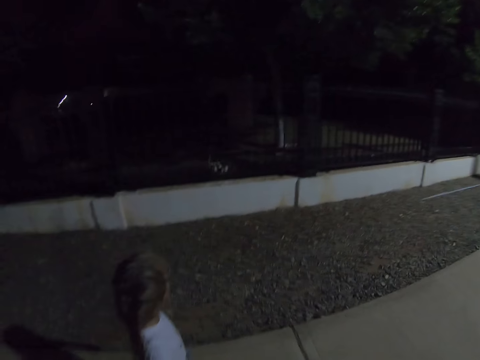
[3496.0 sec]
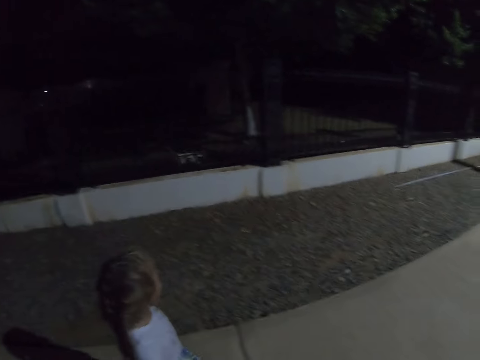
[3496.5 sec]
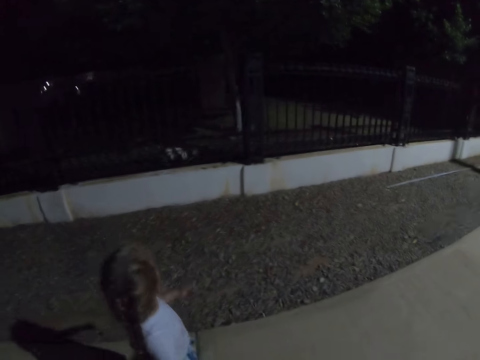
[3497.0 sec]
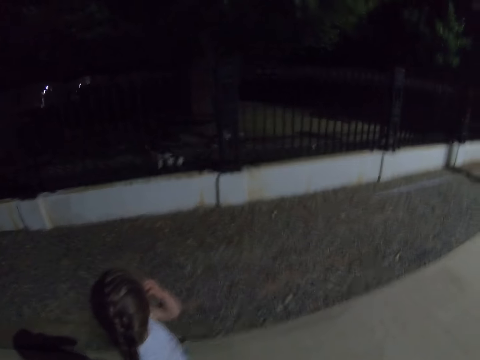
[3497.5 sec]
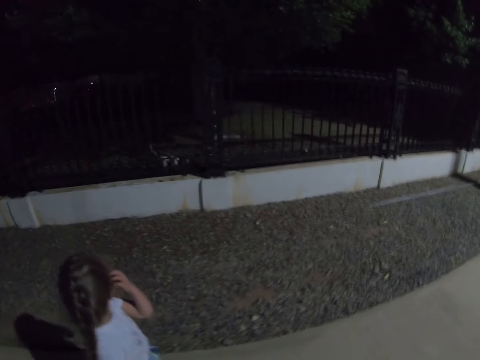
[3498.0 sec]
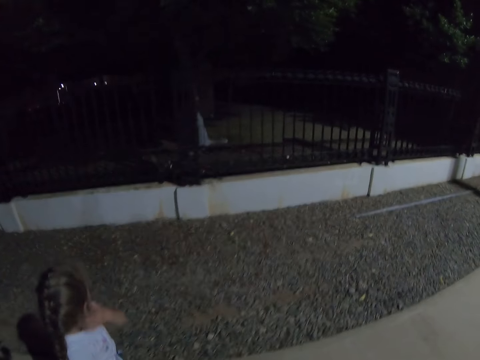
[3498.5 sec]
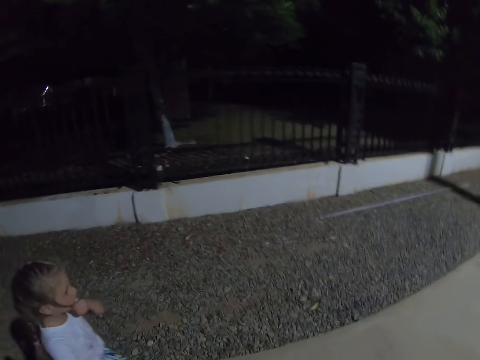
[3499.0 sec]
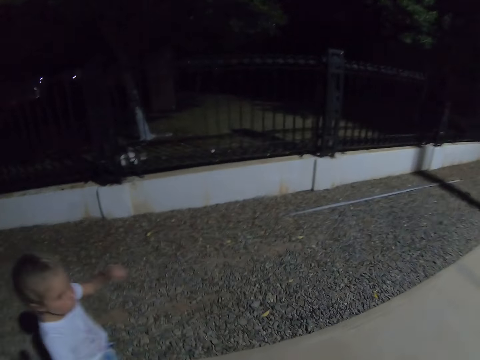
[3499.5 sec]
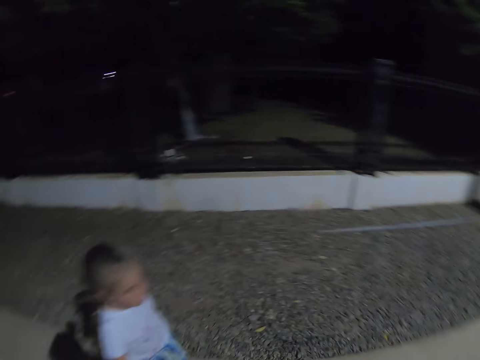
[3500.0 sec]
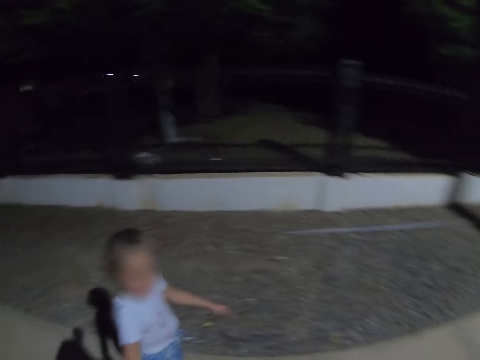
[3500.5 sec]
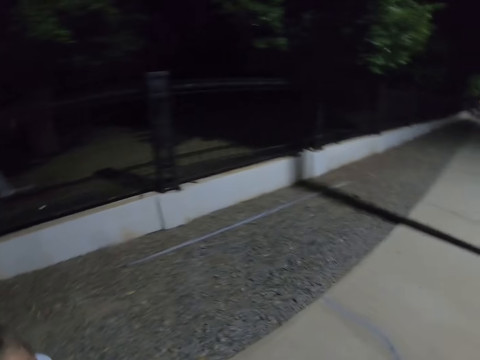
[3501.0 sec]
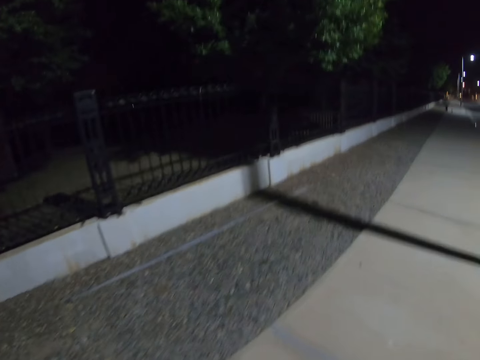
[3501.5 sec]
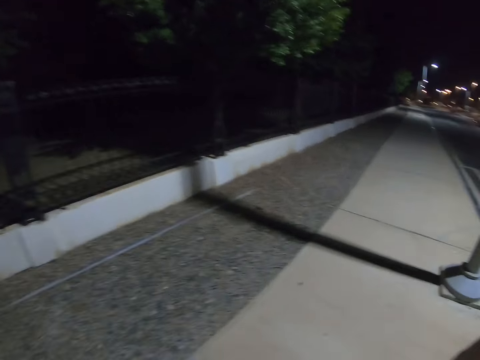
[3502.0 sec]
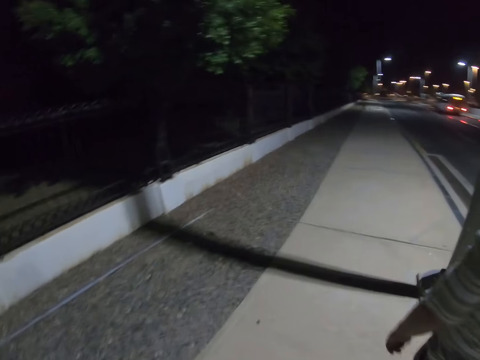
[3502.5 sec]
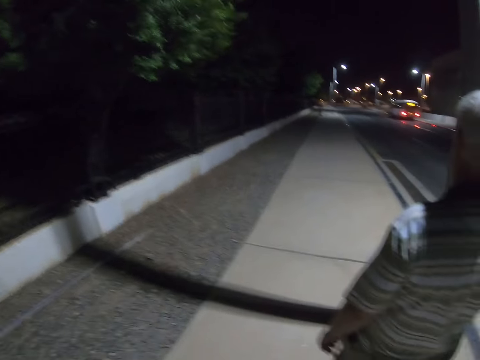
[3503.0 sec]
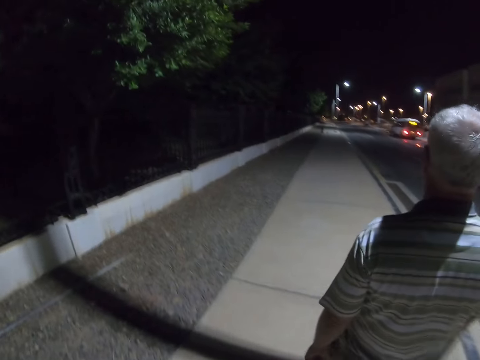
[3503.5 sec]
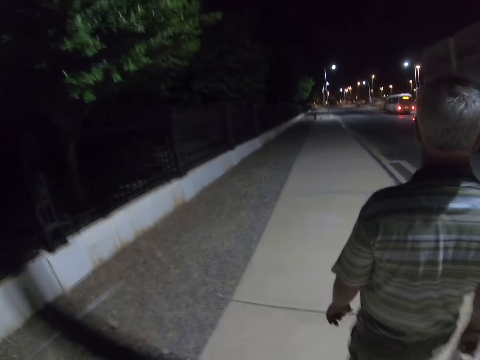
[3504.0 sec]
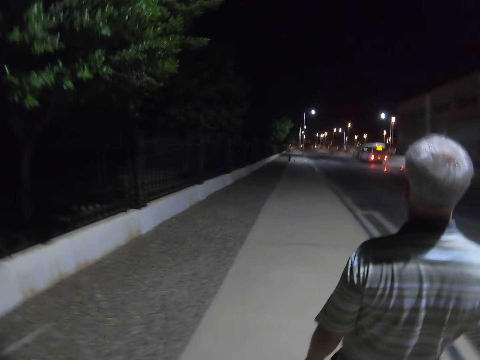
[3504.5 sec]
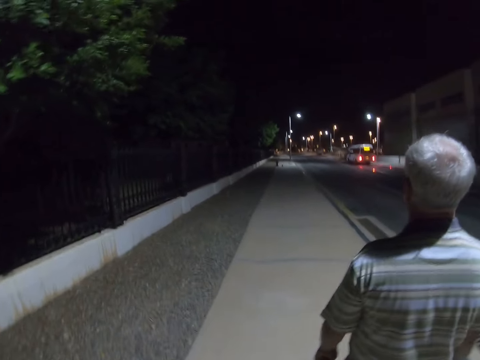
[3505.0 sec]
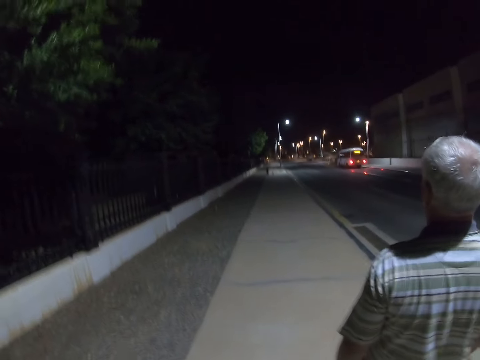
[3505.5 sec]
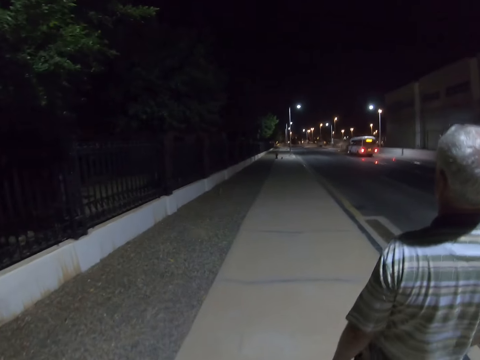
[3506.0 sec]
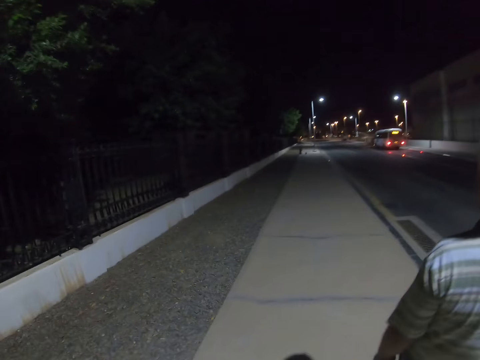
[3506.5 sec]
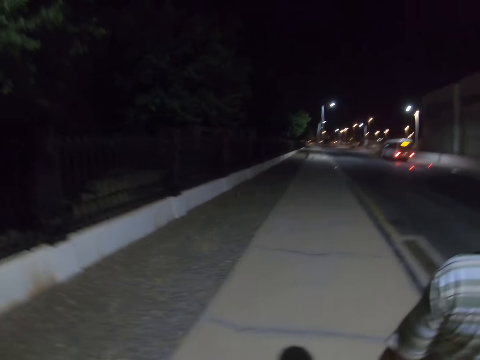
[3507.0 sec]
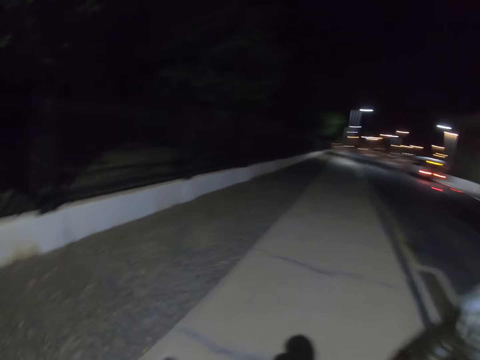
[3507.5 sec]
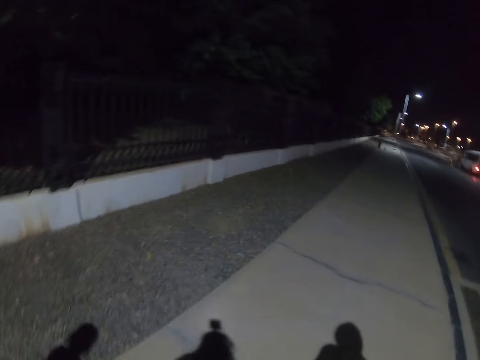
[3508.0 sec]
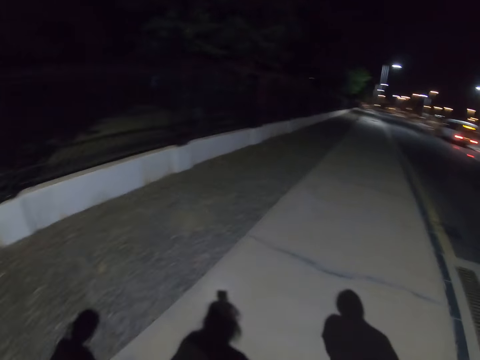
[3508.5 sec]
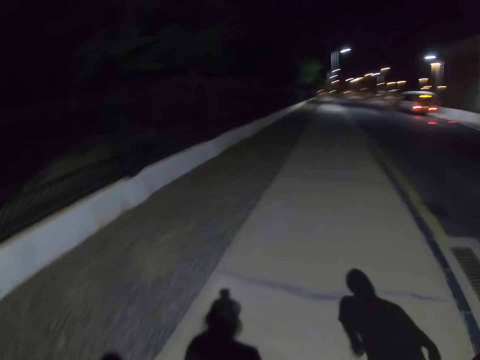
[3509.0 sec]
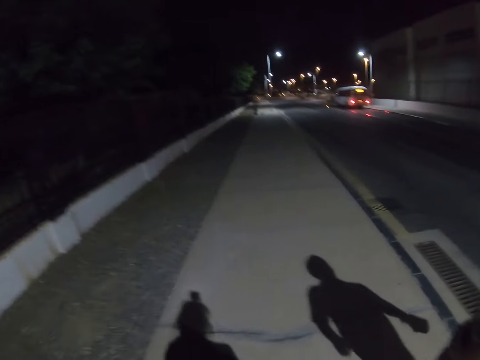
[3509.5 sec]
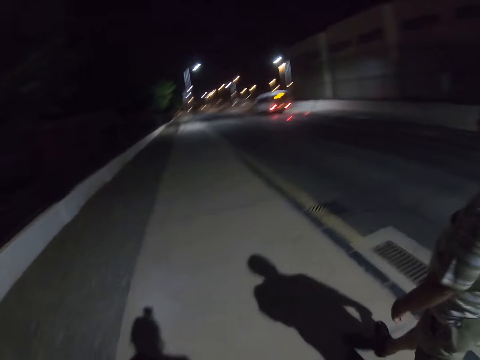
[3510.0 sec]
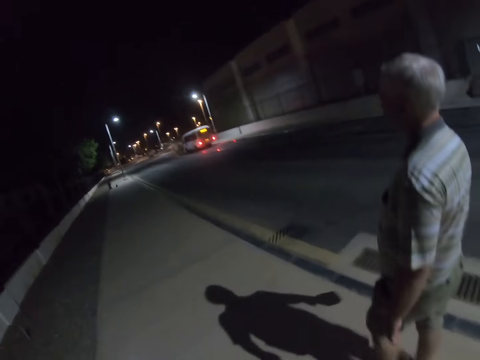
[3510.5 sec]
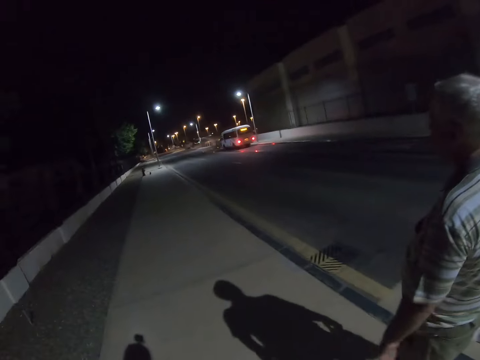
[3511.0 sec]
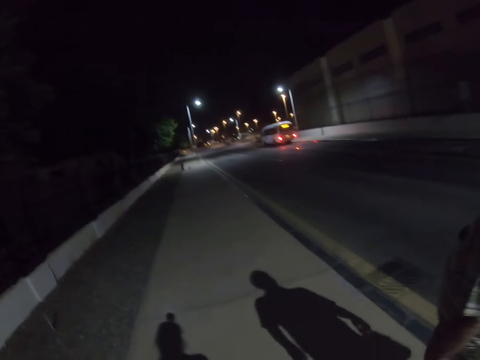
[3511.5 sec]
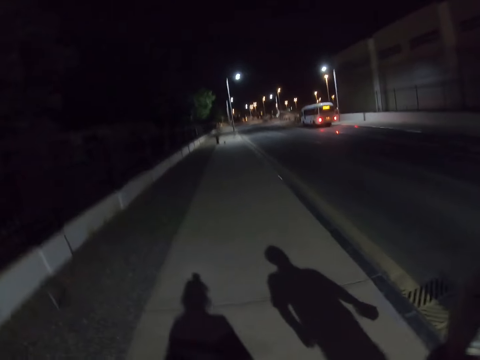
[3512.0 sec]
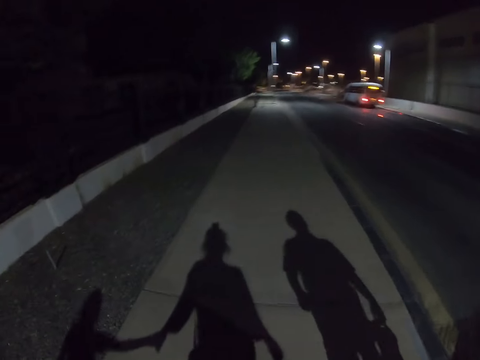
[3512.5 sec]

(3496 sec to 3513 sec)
A kid stares at an animal. A girl scratches her face. The kid walks down the street. The camera wearer walks down the street. A man walks along the sidewalk. The camera wearer walks down the street.

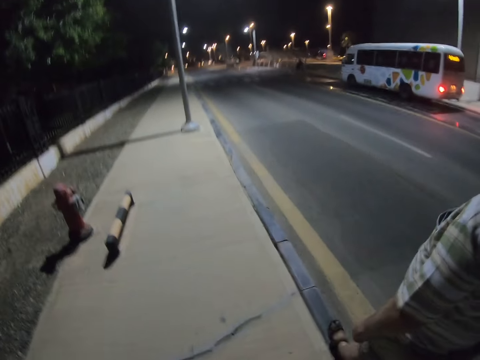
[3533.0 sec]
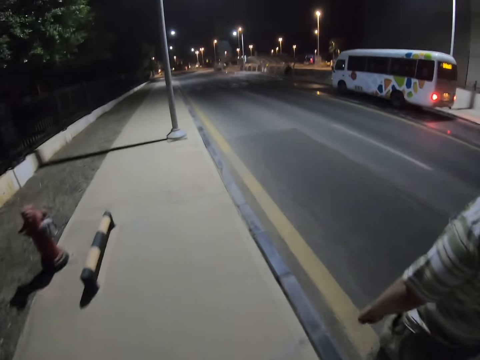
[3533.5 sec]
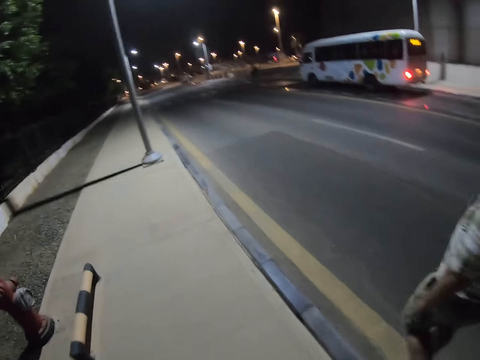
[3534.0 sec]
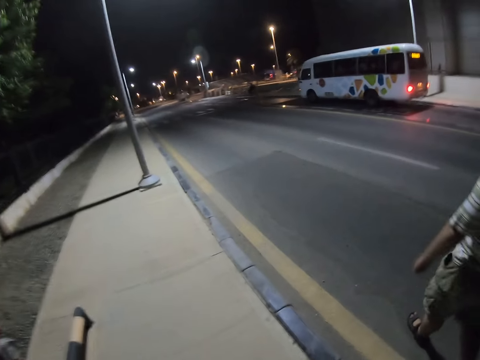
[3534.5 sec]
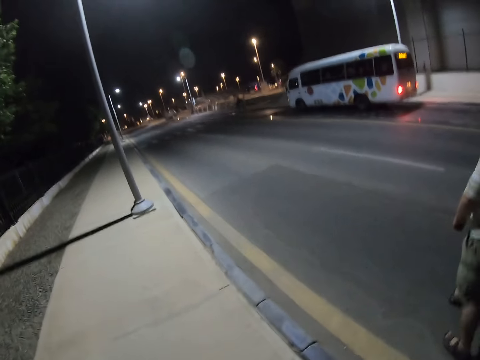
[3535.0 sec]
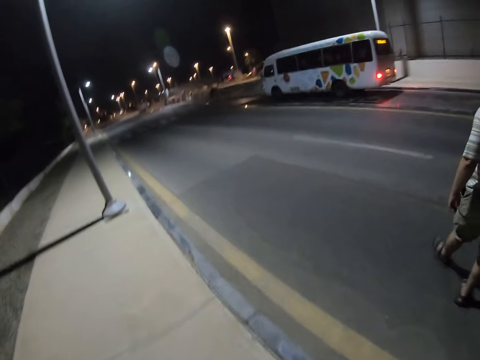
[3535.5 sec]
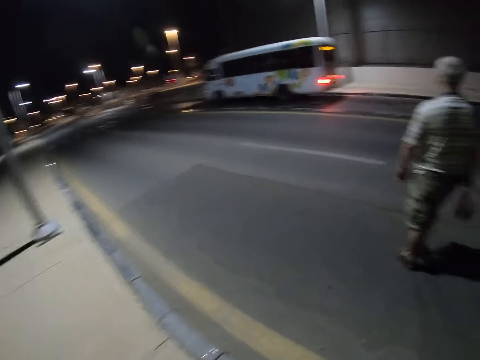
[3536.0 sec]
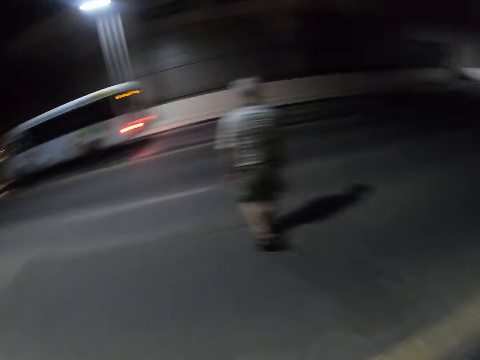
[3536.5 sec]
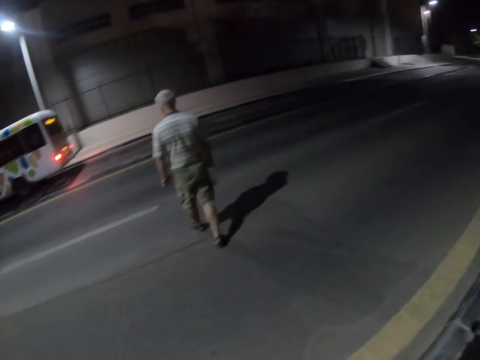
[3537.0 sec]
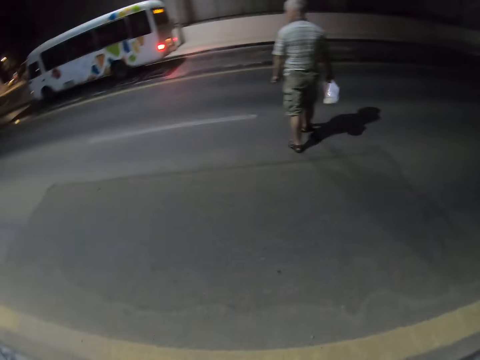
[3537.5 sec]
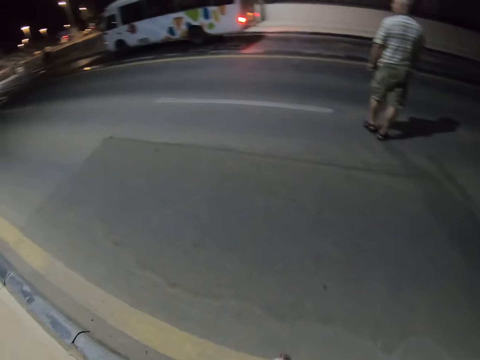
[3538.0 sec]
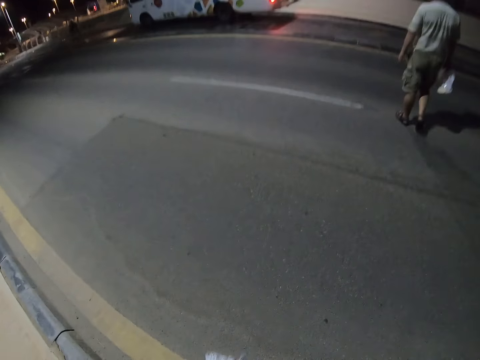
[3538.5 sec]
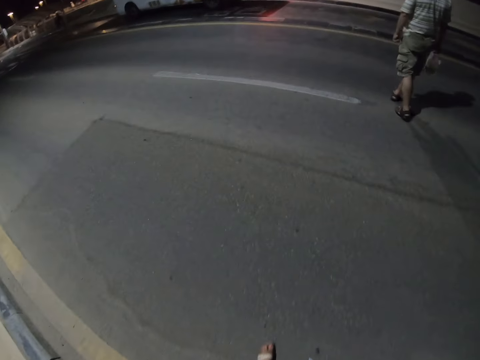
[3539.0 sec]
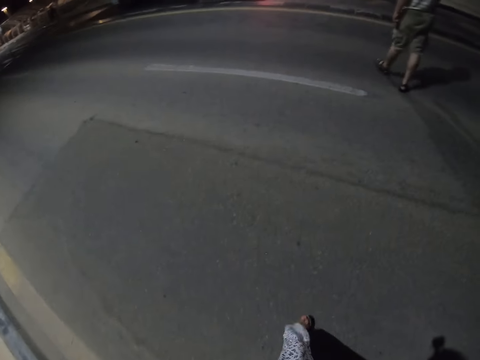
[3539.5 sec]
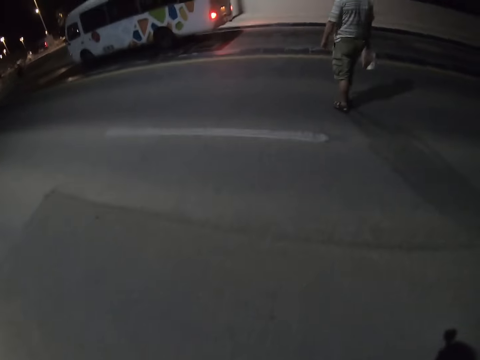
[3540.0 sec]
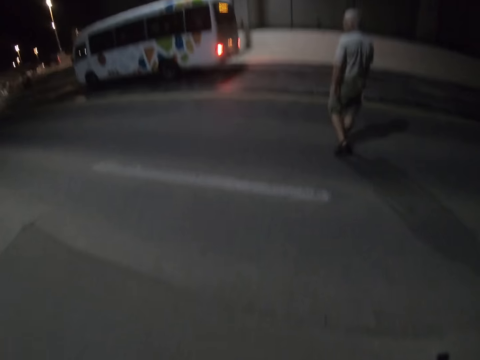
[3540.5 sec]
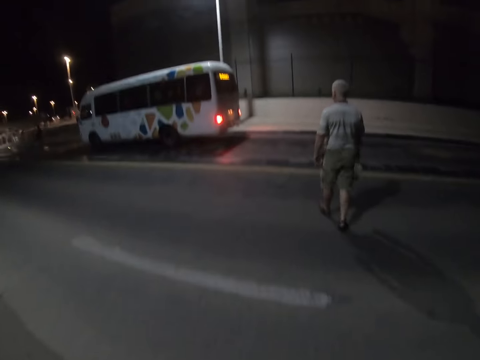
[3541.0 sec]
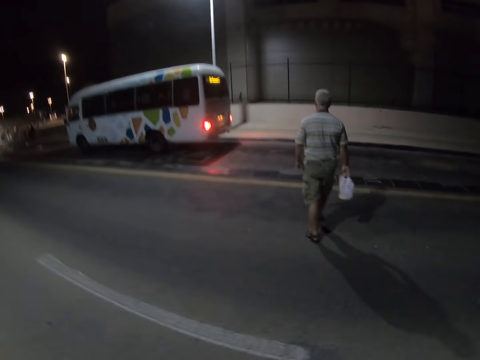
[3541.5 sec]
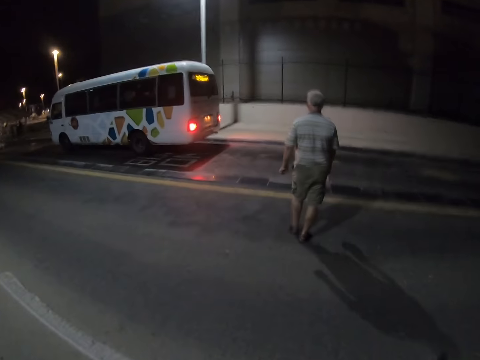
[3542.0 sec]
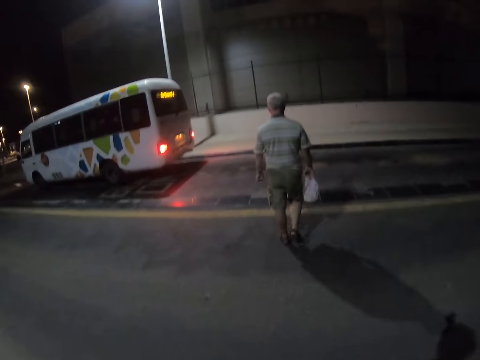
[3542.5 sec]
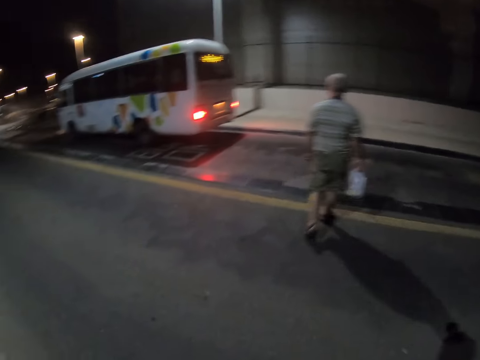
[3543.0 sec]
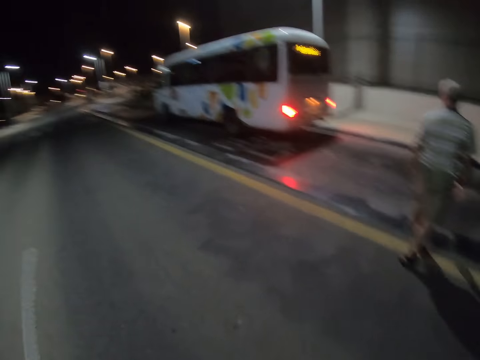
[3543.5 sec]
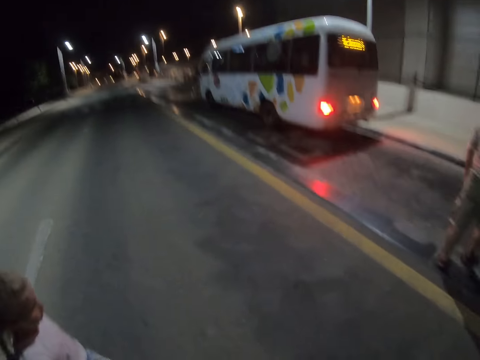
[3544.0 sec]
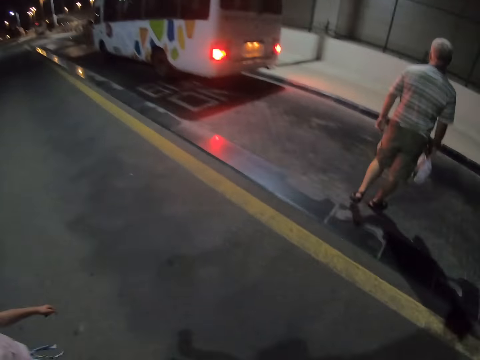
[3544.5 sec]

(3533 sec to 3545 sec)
A man crosses the road. The camera wearer crosses the road.
